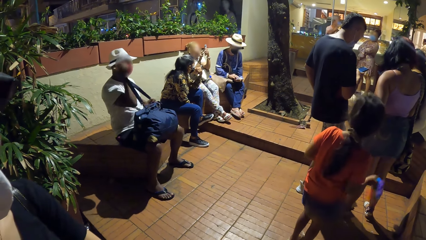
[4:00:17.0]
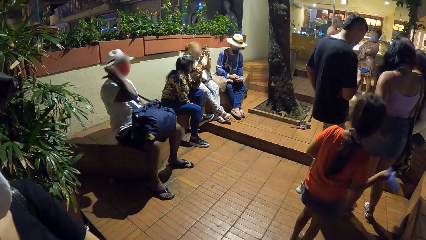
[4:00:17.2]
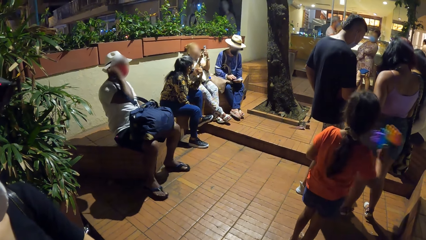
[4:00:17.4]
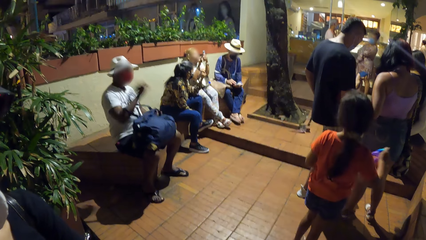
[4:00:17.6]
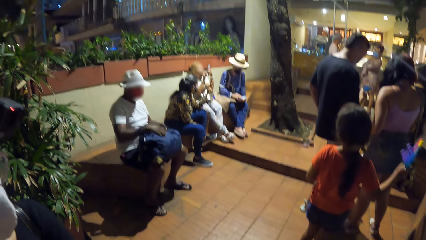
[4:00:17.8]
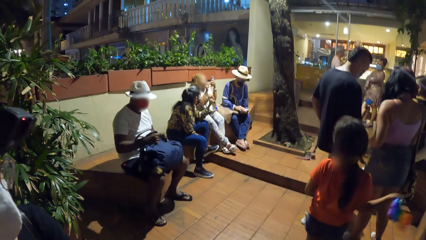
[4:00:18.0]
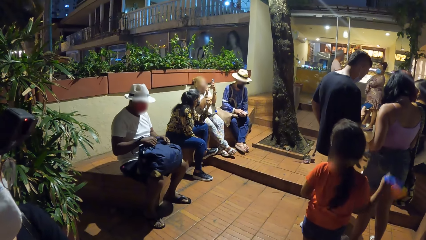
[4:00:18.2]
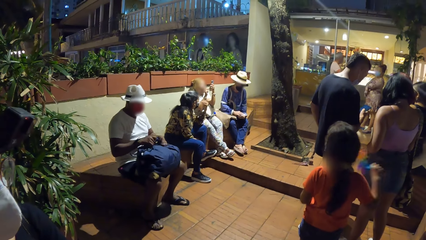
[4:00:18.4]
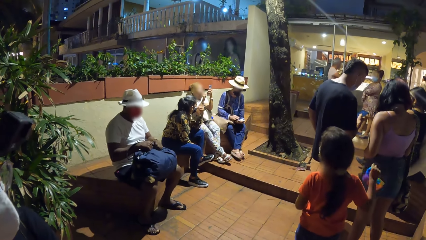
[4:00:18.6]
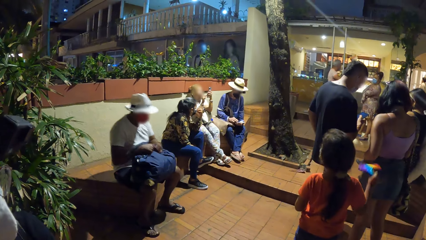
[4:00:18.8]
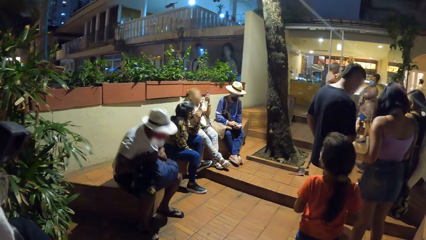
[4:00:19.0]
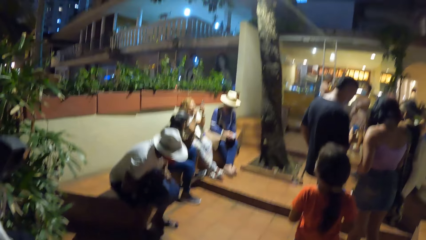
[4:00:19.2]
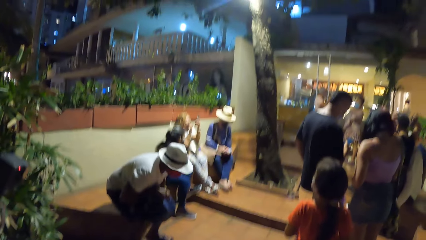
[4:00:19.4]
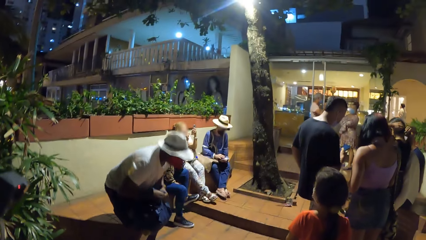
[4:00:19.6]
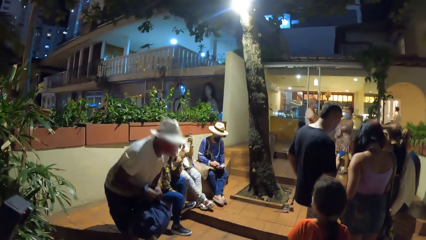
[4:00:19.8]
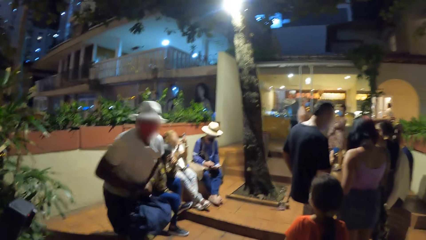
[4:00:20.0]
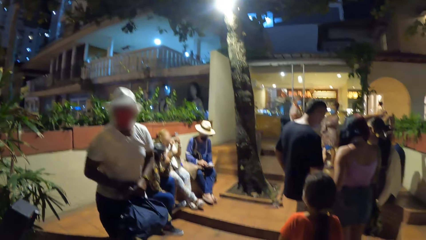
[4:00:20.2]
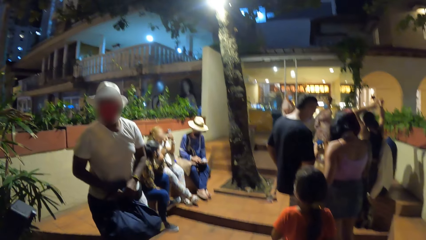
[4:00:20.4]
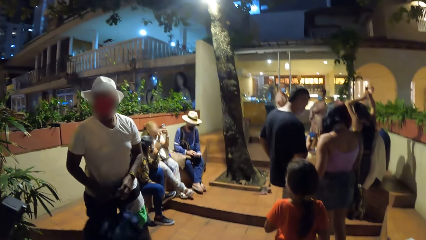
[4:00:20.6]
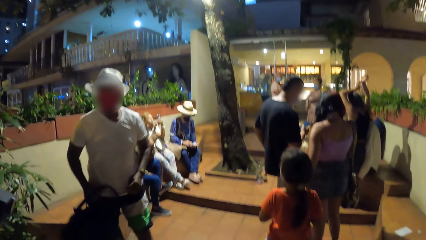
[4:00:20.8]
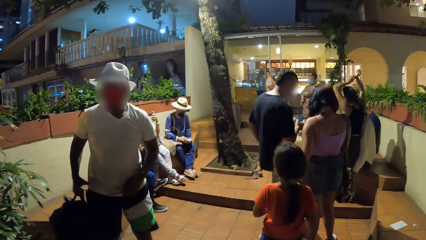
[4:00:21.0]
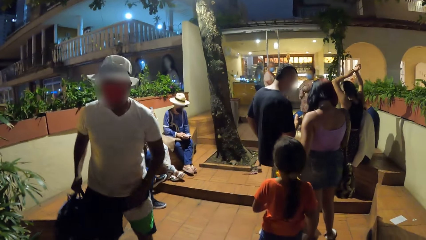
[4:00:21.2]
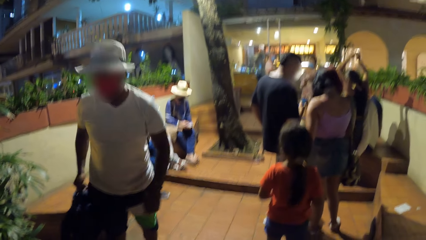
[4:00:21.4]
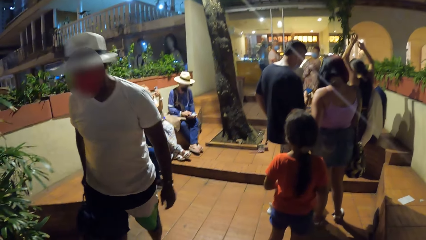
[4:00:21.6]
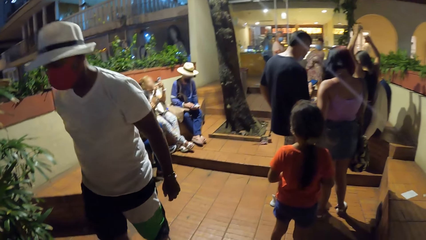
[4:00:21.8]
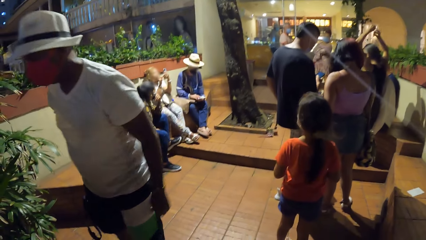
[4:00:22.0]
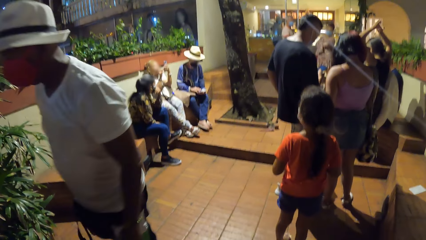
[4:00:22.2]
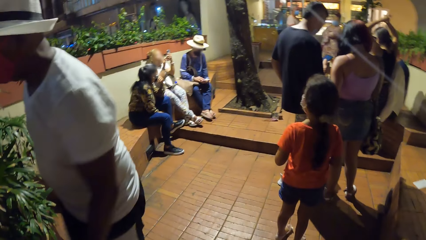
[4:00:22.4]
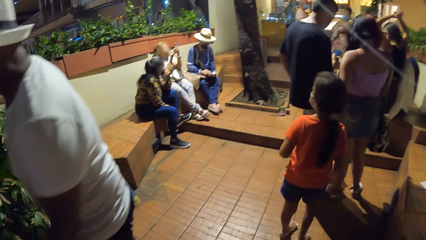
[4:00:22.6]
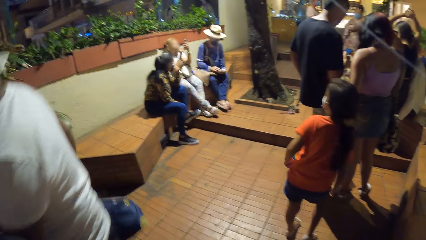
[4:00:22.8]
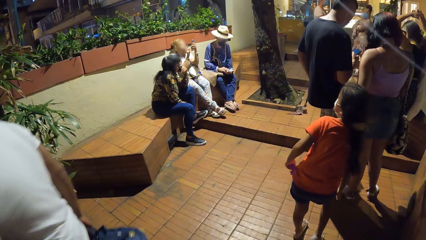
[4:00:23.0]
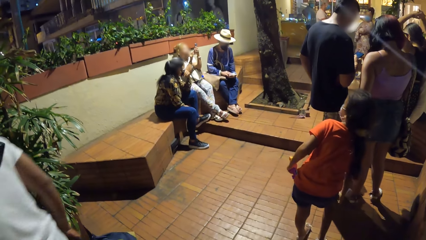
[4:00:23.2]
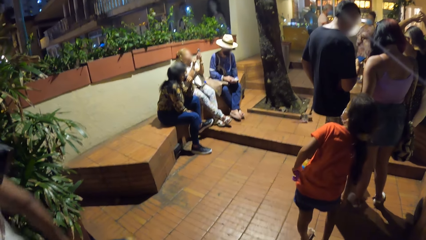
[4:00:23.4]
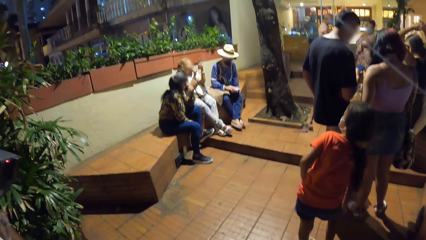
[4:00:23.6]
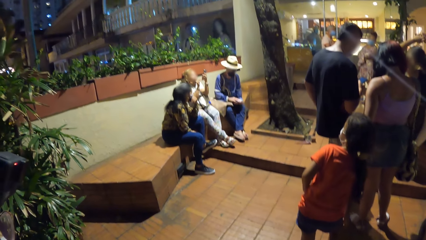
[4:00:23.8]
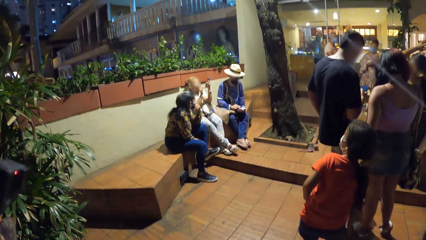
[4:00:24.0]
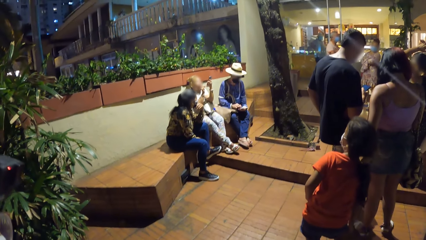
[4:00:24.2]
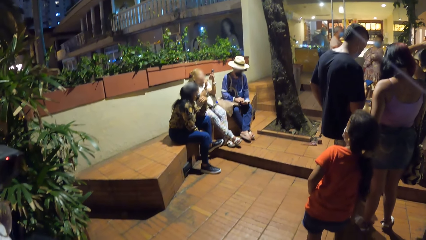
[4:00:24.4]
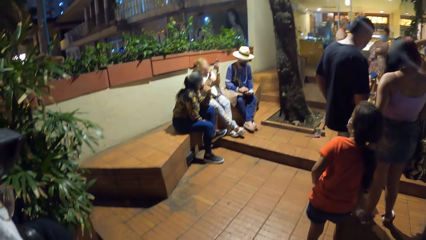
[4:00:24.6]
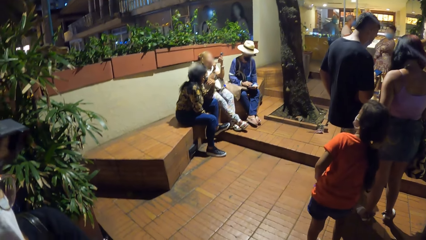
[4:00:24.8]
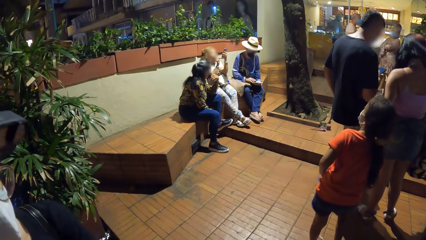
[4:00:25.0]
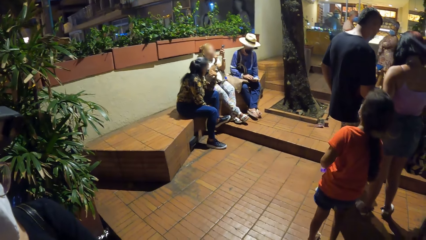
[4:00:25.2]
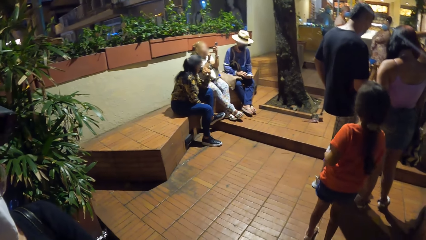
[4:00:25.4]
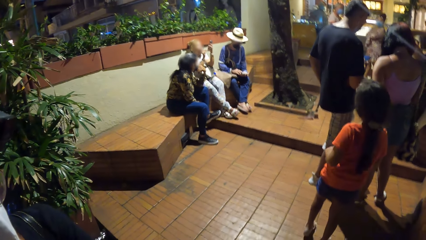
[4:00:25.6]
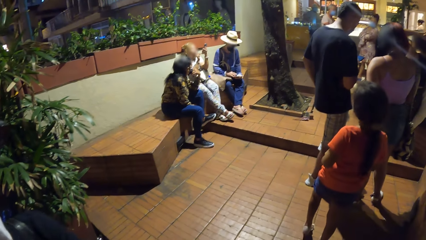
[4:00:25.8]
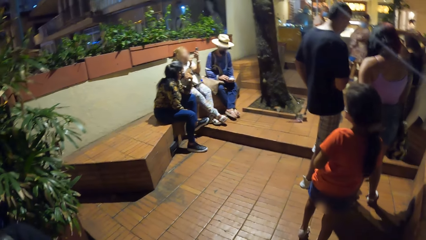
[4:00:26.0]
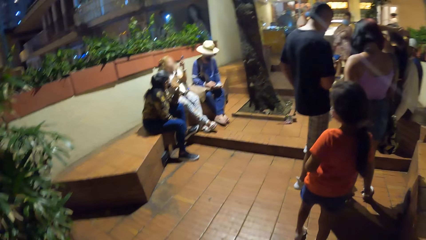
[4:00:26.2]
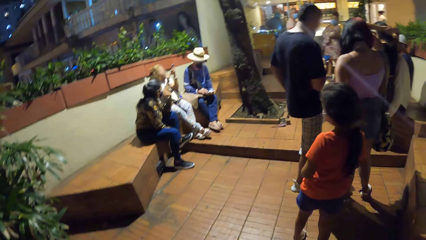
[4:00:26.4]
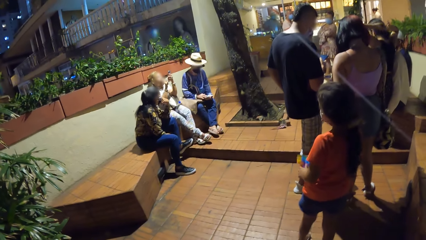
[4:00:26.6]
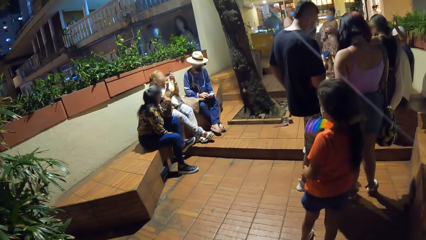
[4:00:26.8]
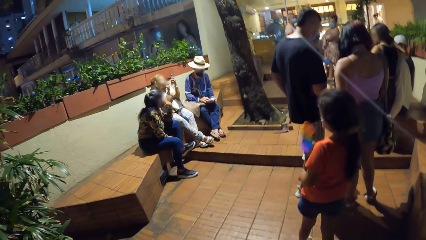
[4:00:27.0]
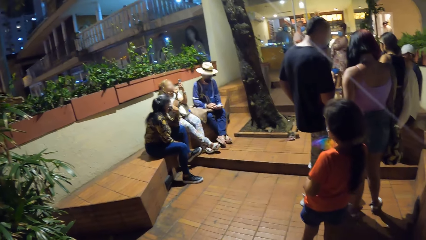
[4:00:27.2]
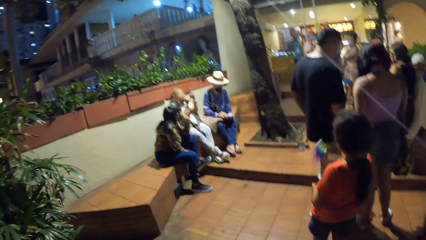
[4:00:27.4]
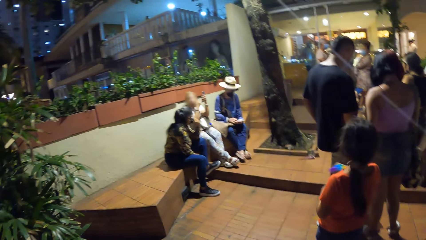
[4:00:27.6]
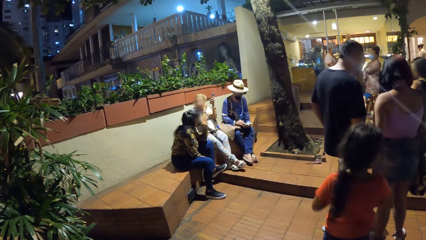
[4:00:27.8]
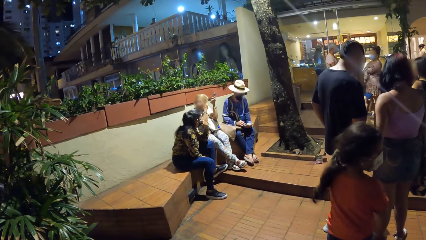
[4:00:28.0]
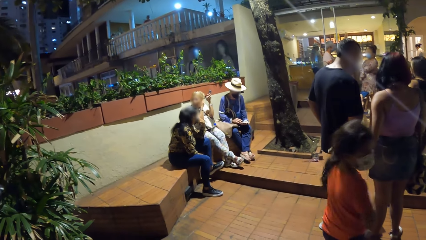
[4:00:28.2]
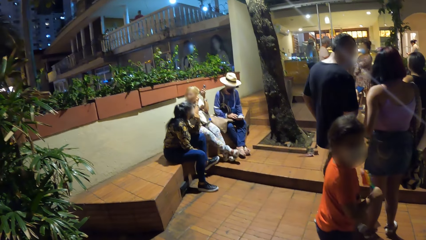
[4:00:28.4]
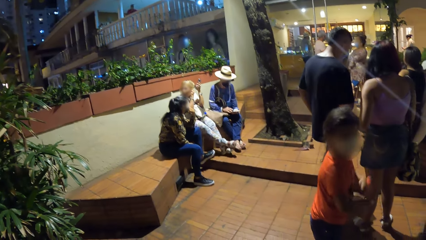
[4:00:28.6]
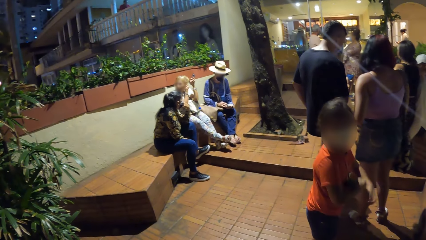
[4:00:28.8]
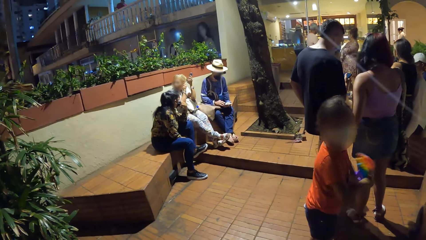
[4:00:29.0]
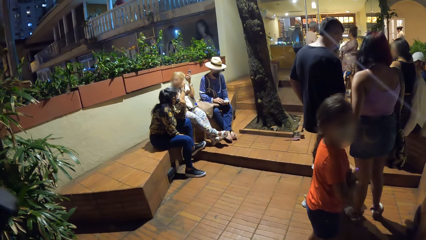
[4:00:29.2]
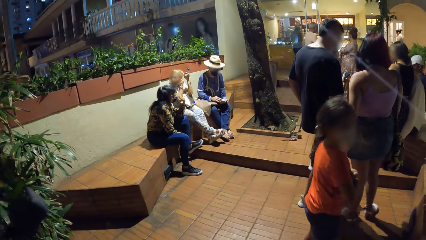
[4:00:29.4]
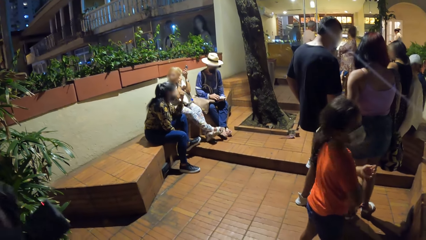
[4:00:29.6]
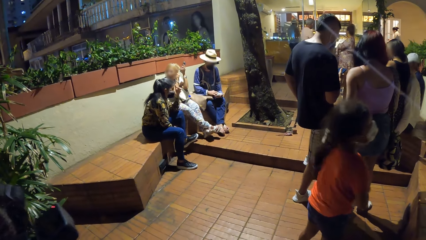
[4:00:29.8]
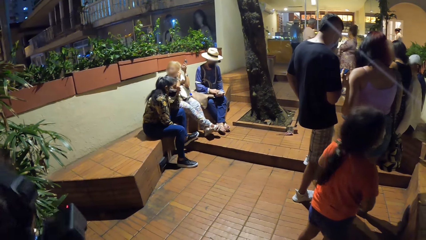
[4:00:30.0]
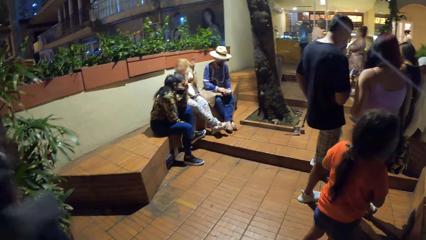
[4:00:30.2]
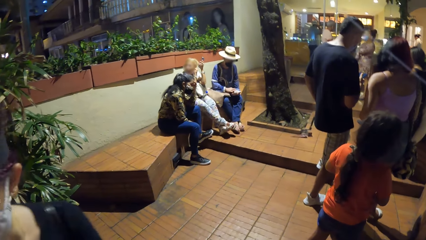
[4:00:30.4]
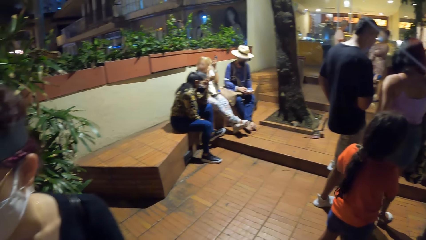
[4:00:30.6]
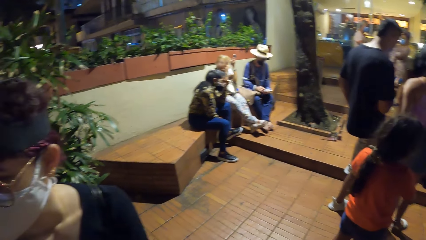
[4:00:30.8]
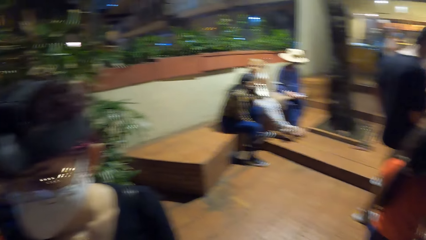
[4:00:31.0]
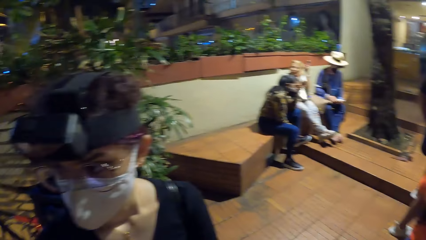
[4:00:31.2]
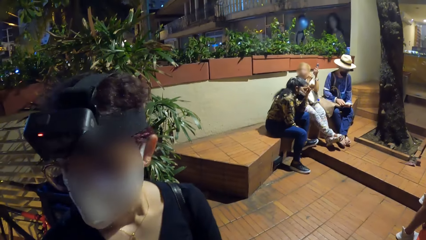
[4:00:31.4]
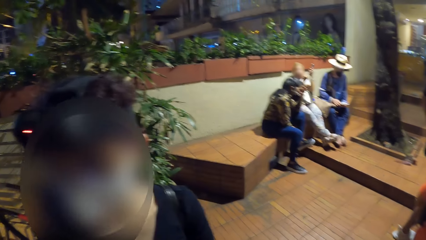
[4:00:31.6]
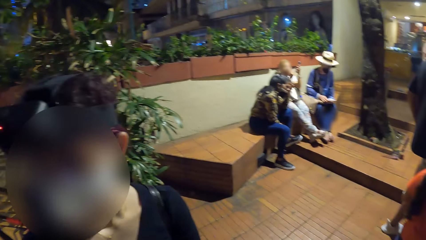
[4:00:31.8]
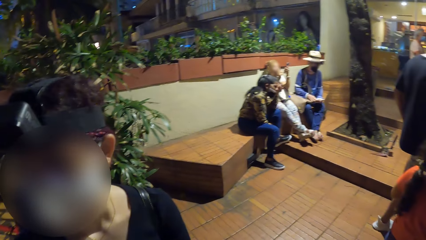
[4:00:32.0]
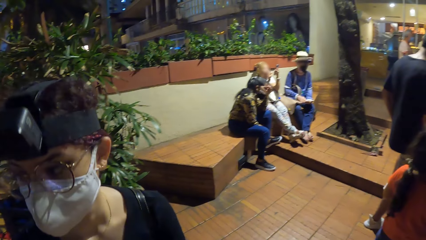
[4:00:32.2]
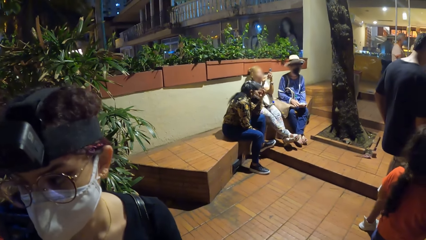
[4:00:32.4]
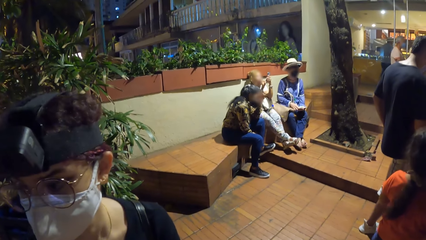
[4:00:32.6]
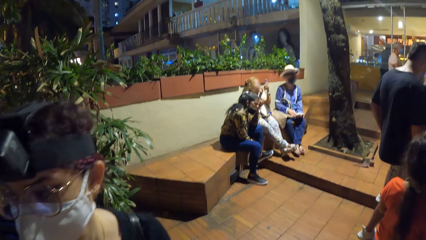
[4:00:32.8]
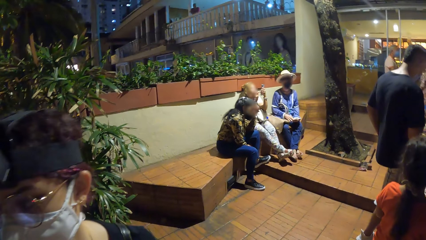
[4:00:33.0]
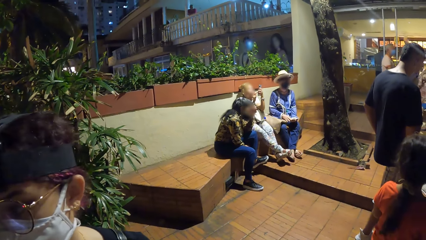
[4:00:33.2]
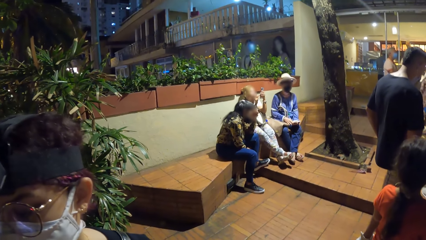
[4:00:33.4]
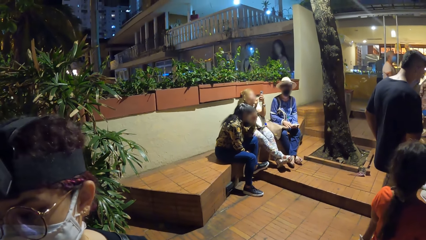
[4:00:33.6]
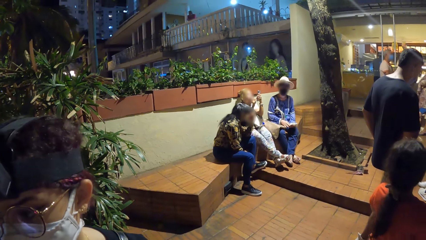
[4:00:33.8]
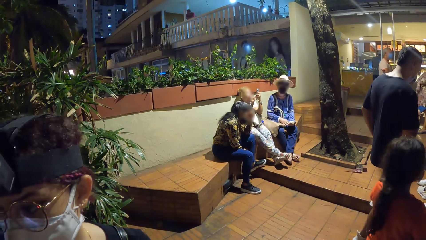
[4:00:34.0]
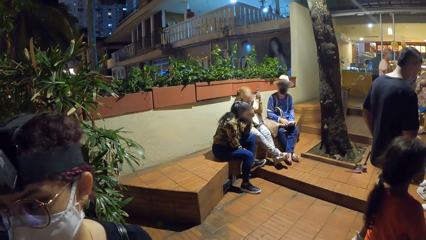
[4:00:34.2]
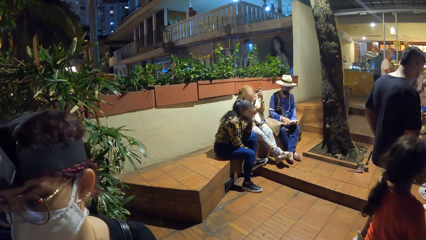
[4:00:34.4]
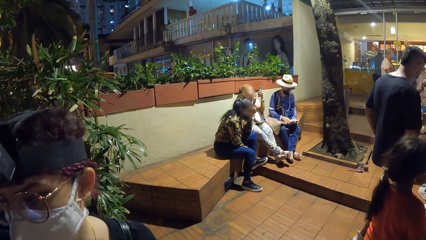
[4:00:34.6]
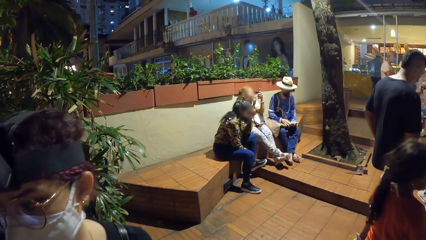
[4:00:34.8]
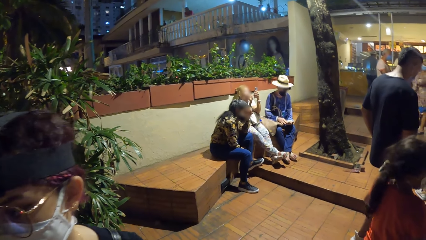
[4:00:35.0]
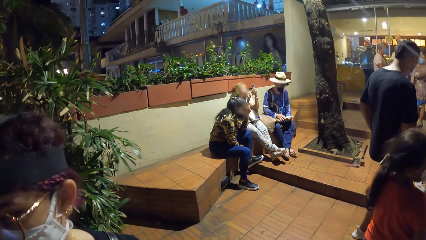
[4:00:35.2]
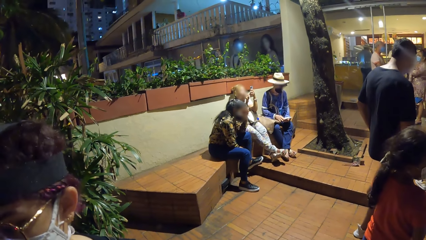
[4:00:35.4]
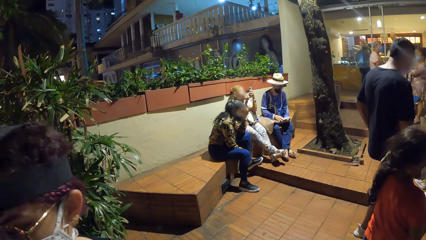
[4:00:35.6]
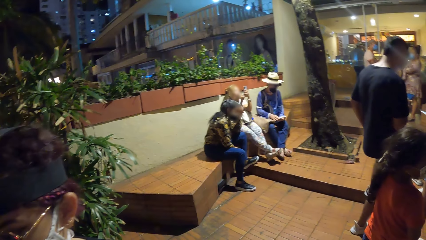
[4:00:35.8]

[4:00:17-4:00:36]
The man stands up from a seat with the bag in his hands. He walks away from a group of people with the bag in his hands. The camera wearer looks around. The girl plays with the toy in her right hand.
